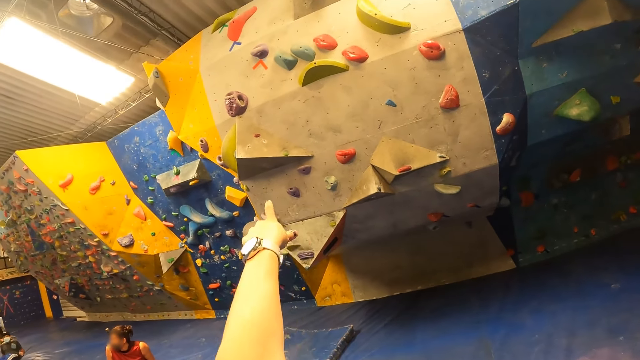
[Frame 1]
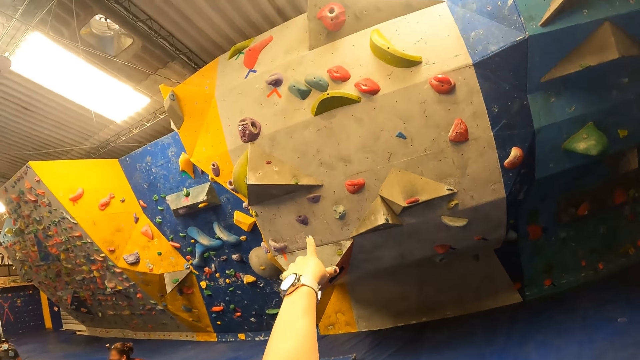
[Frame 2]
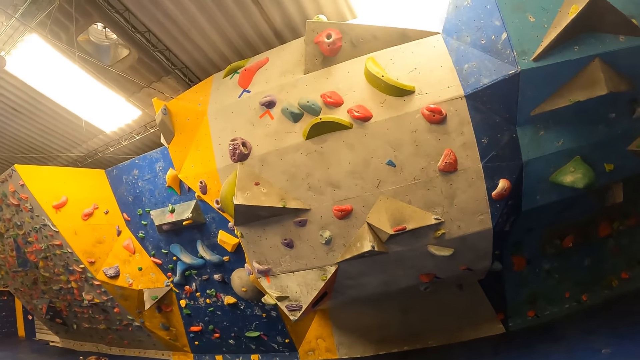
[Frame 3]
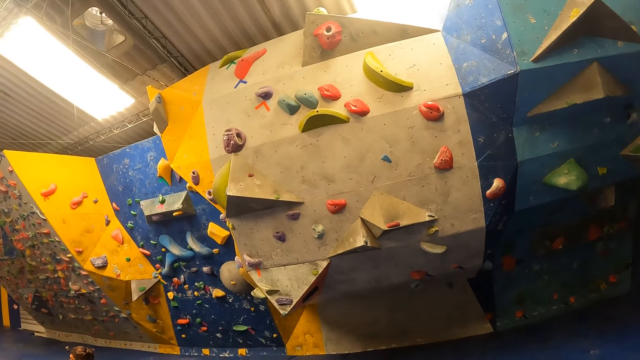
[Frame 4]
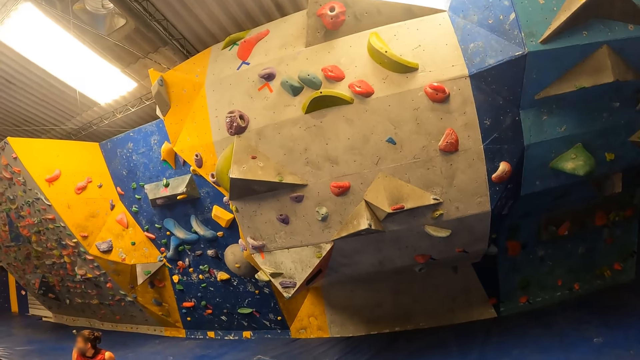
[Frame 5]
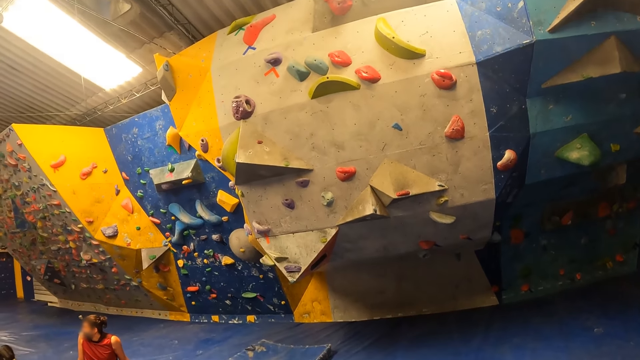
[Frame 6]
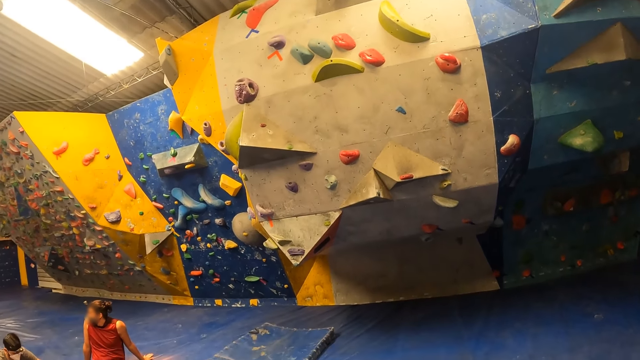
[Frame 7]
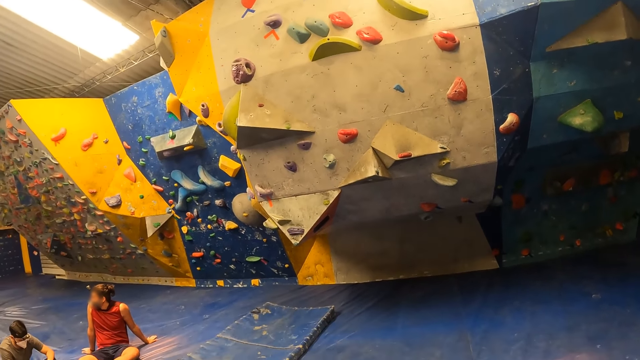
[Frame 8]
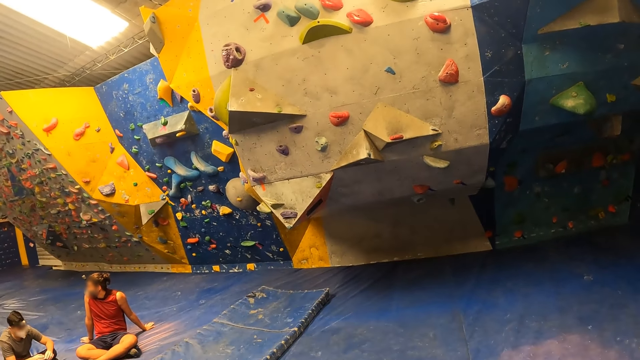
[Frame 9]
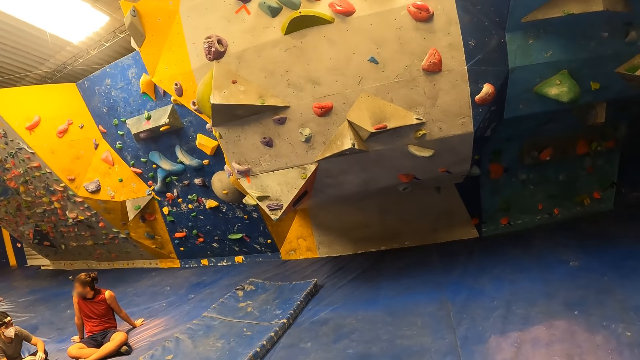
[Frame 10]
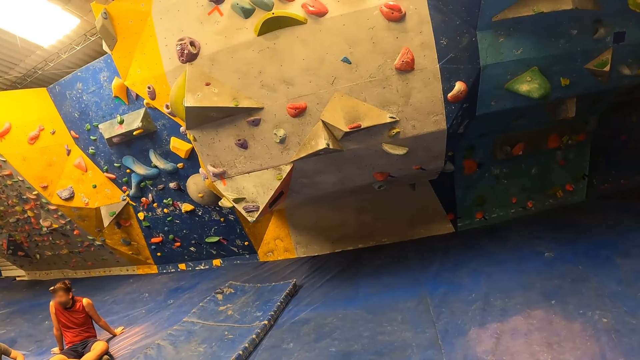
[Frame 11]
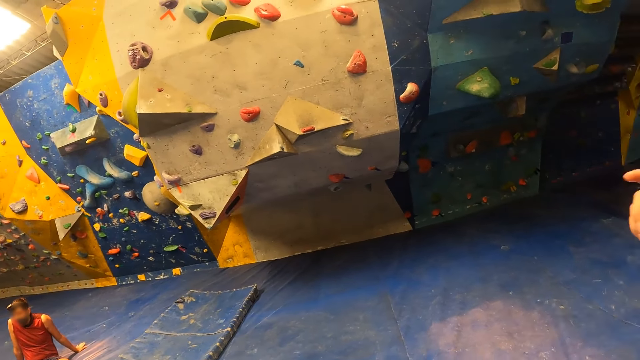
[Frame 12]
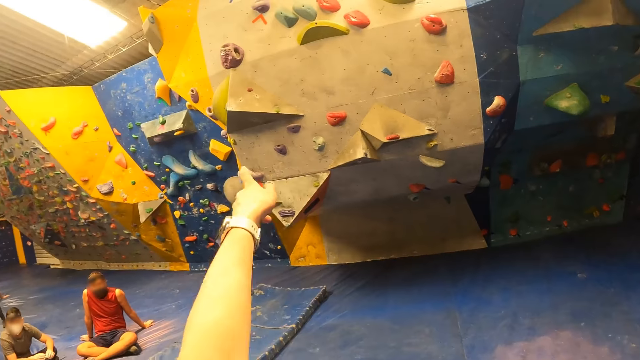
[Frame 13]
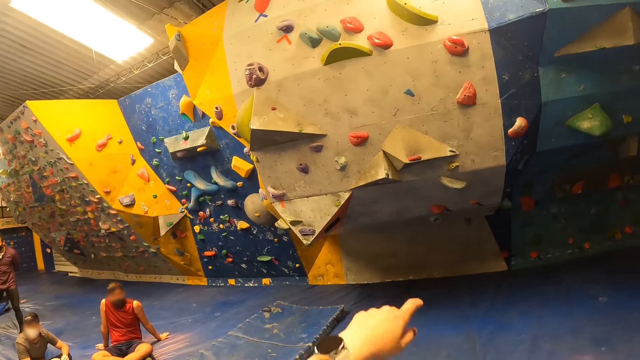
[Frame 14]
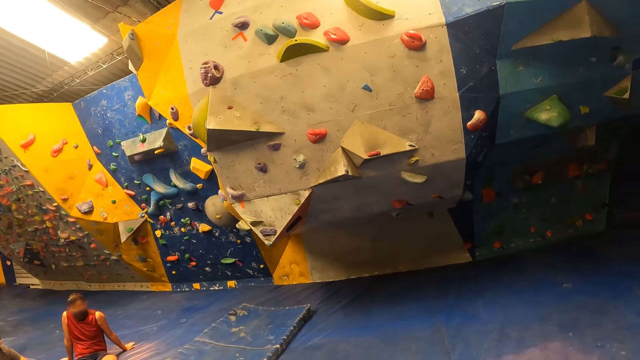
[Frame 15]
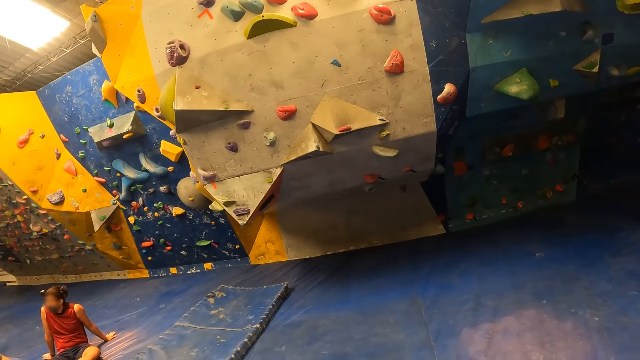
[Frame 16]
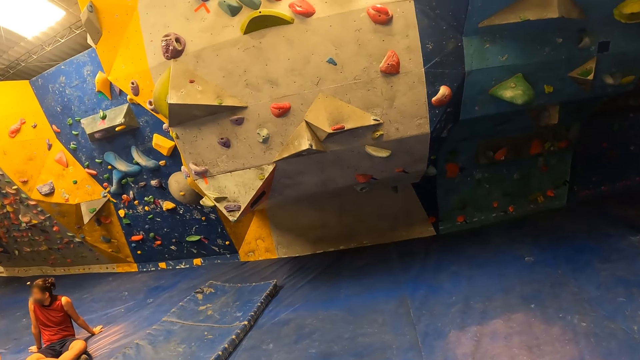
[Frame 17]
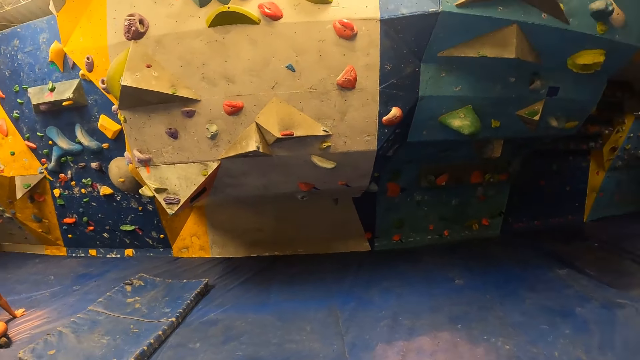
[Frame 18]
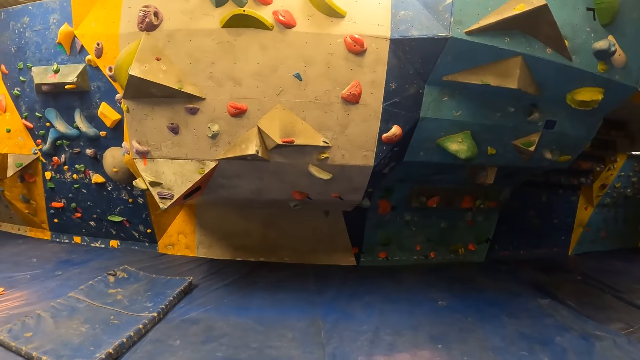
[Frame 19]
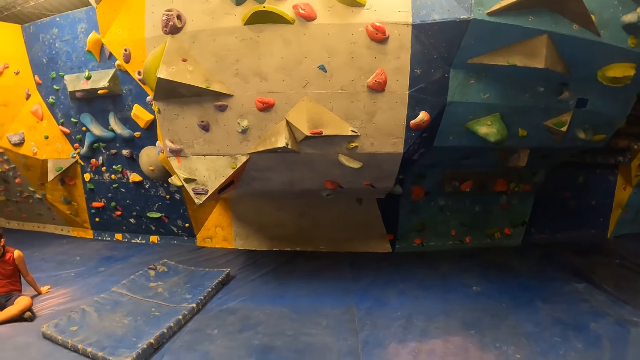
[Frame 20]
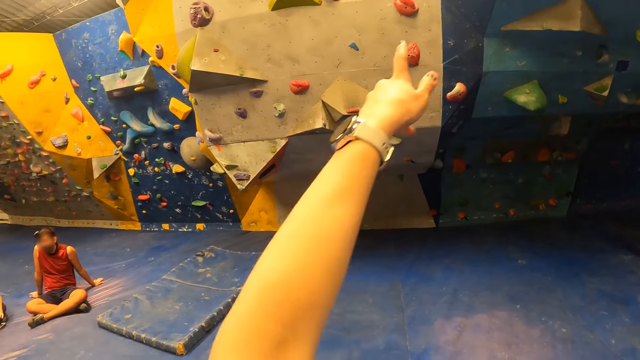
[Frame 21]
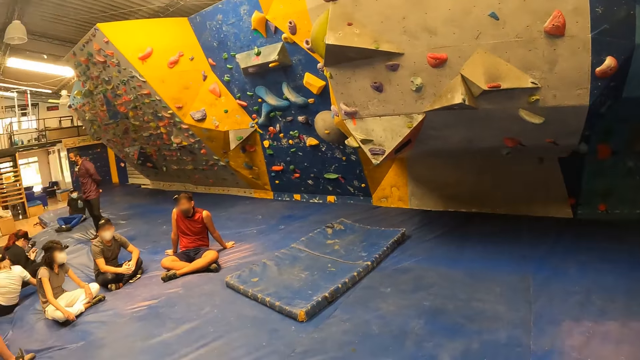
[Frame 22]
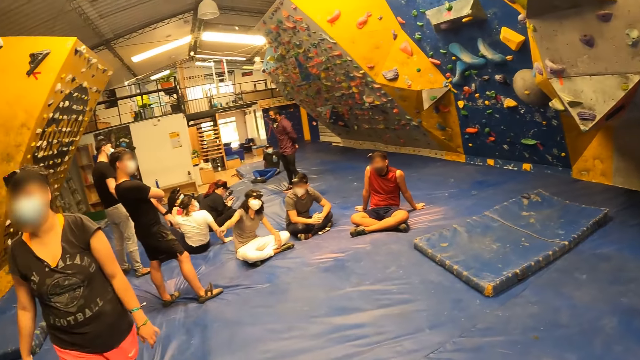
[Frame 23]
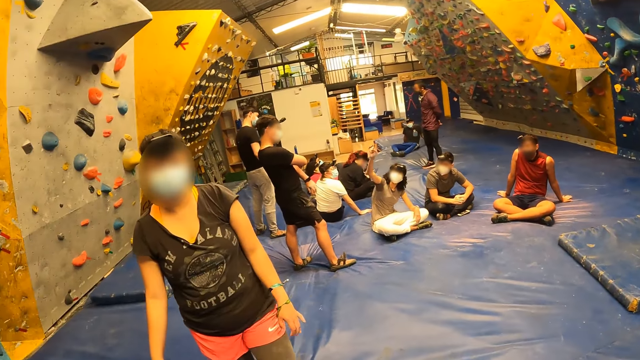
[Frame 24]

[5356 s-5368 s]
The camera wearer points with his left hand. He talks with the man. He looks around the climbing wall. The man points with his right hand. The camera wearer interacts with the man. He talks with the man.

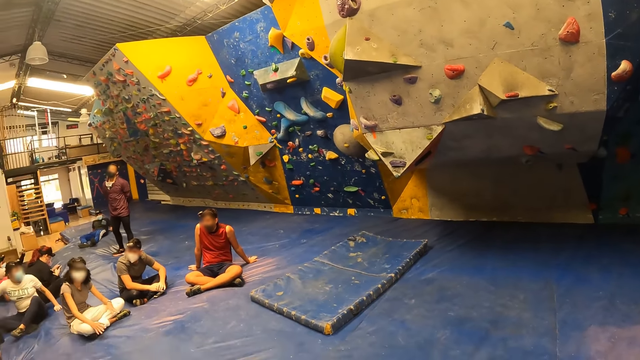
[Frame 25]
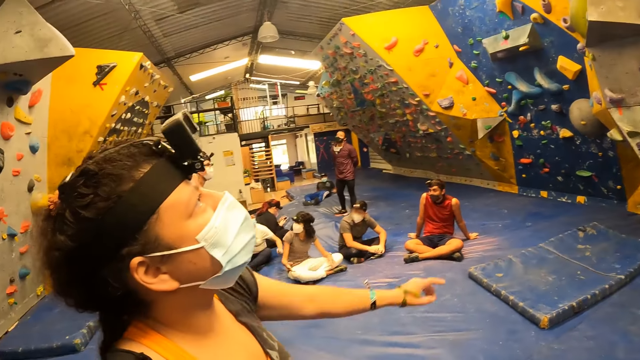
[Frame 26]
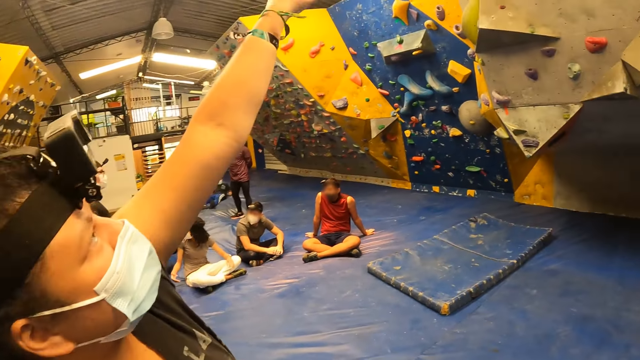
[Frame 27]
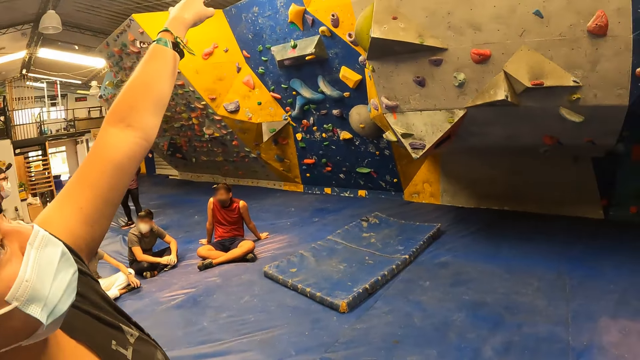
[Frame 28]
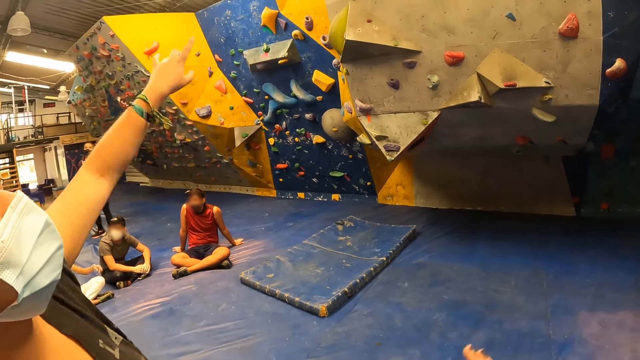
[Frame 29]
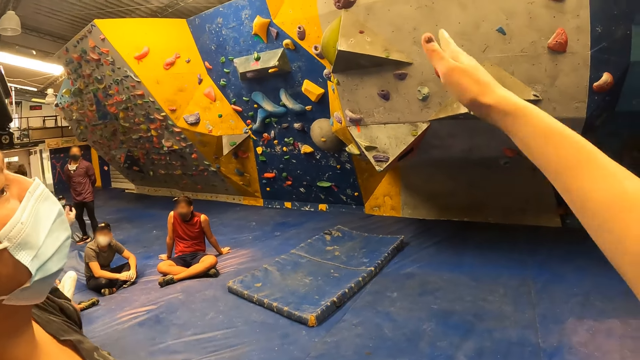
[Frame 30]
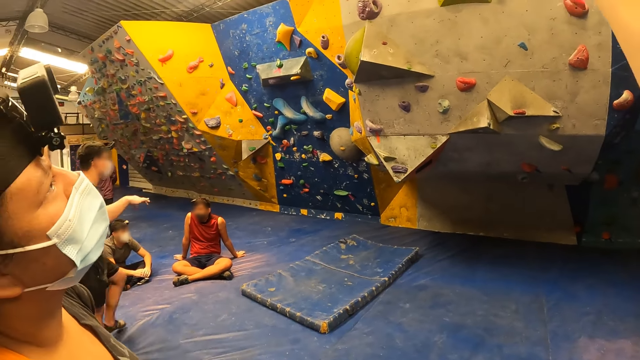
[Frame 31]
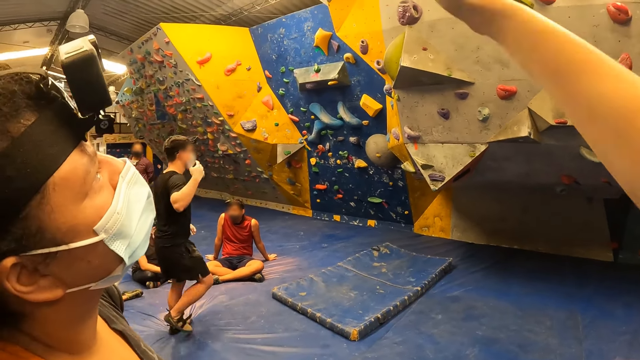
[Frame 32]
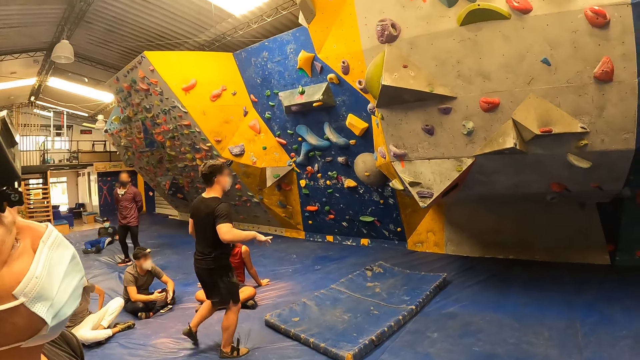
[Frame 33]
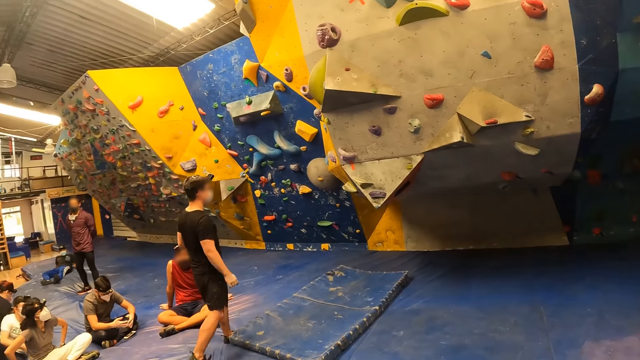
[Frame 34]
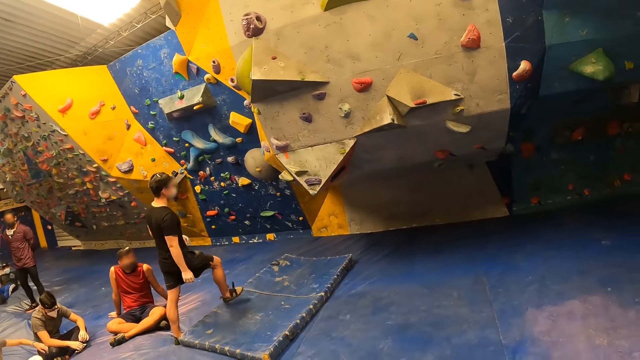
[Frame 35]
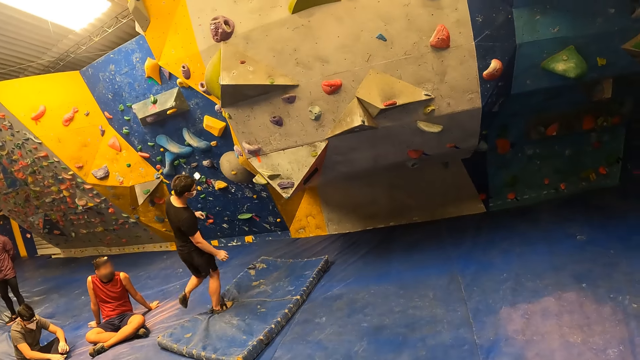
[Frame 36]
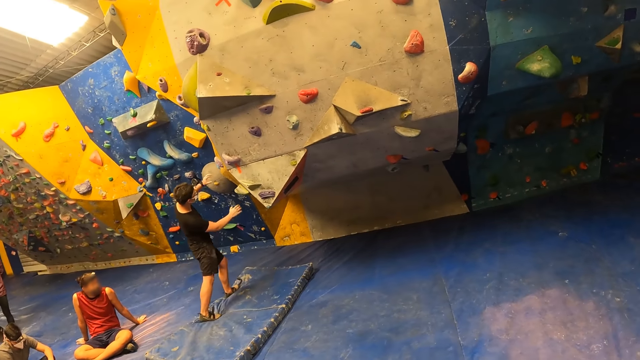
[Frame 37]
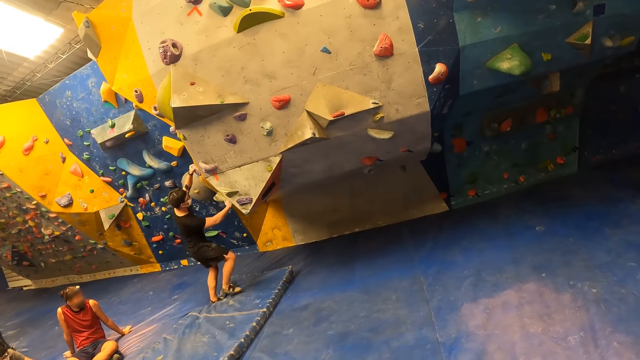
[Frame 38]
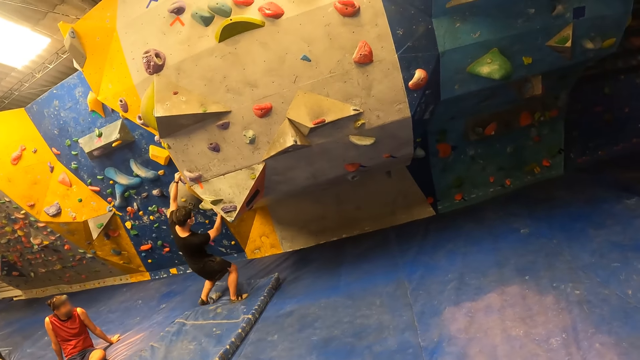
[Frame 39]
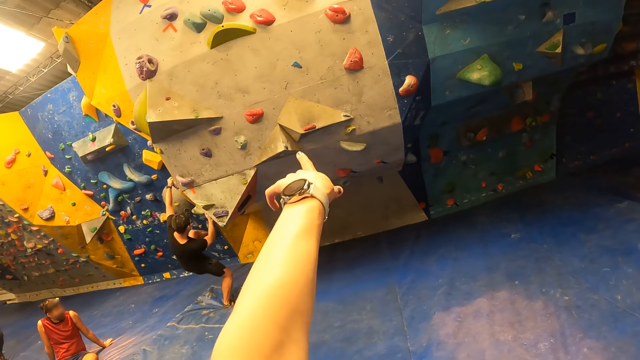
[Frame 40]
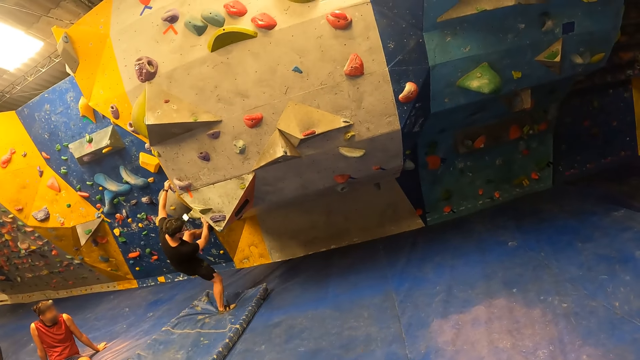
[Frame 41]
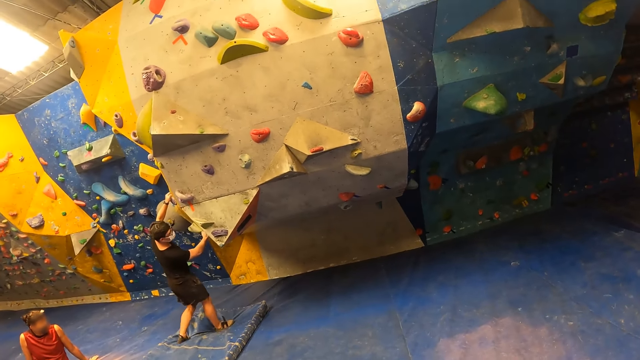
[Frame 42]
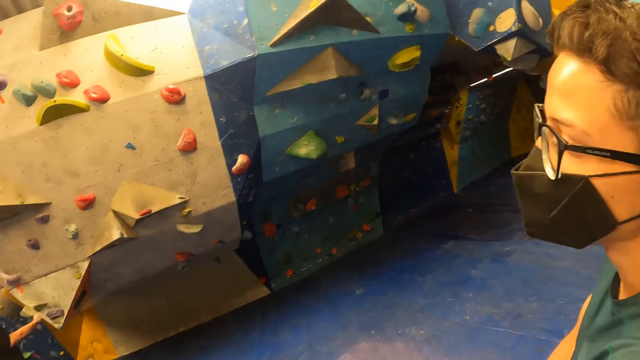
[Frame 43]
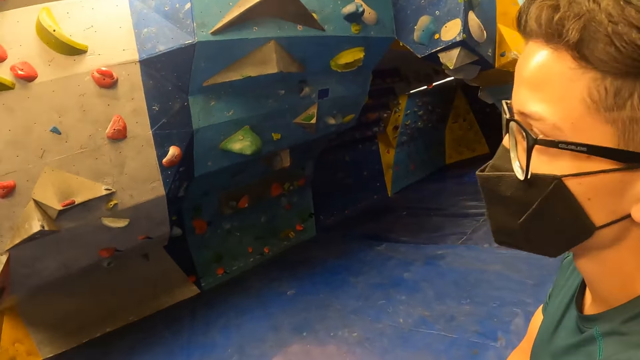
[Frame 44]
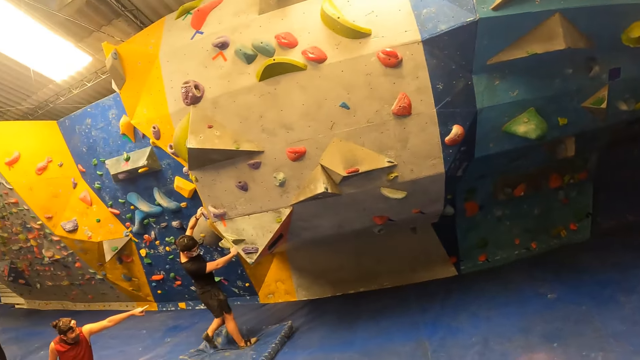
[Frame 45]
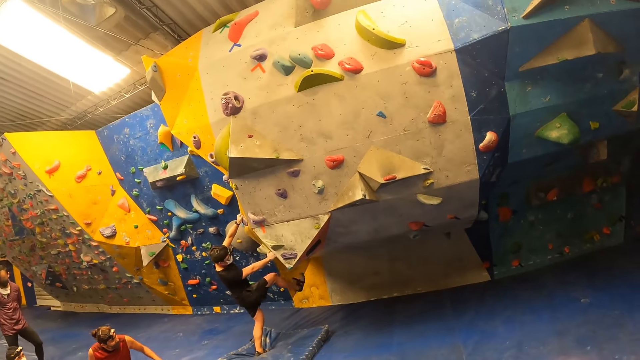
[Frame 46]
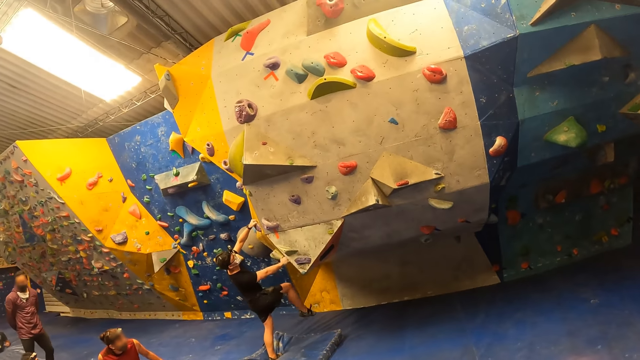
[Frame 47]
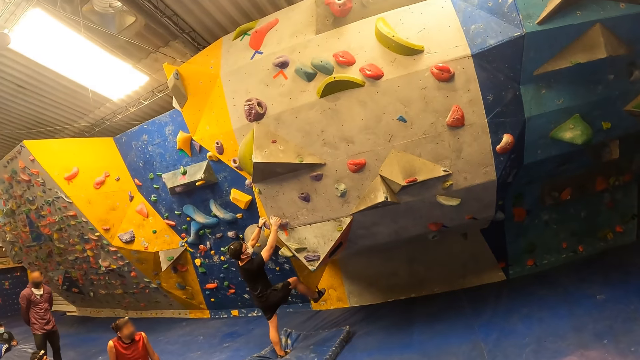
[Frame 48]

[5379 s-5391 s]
A woman interacts with the camera wearer. The woman points with her left hand. The camera wearer talks with the woman.
